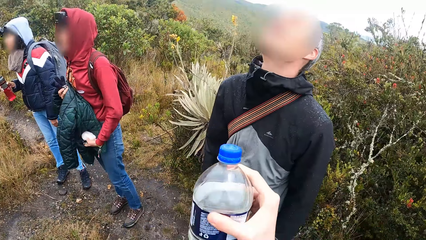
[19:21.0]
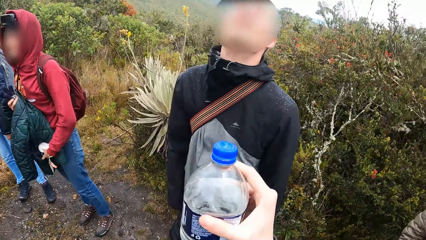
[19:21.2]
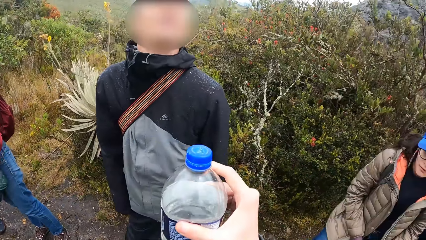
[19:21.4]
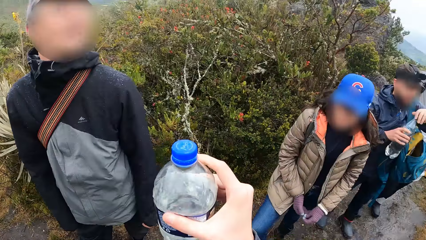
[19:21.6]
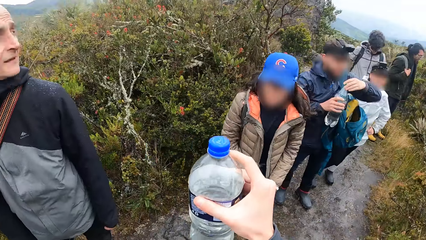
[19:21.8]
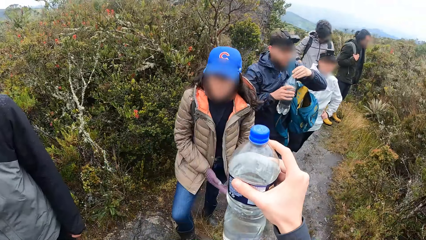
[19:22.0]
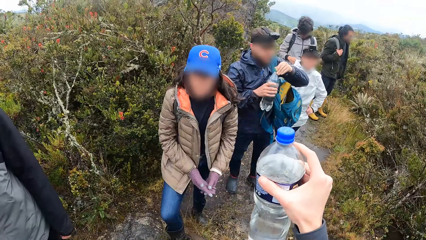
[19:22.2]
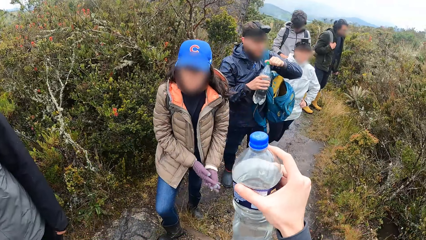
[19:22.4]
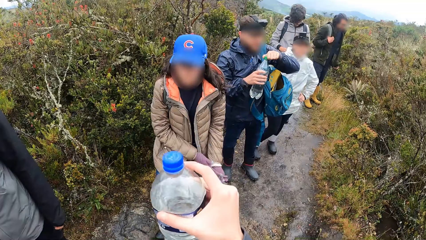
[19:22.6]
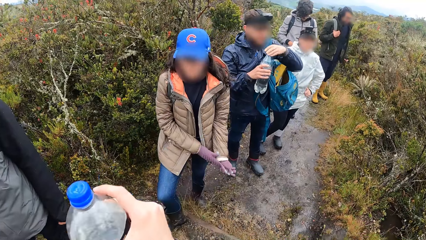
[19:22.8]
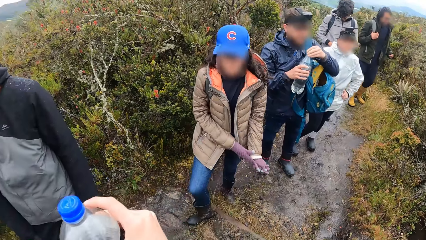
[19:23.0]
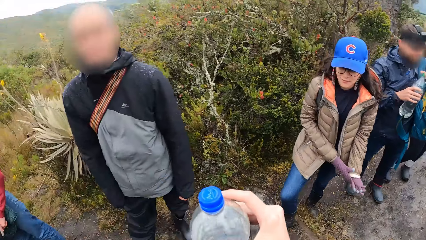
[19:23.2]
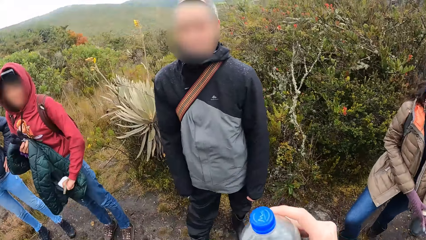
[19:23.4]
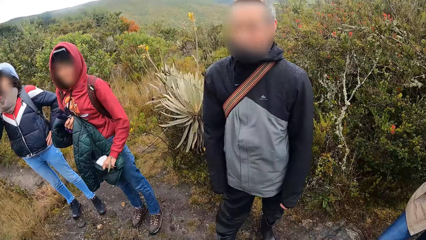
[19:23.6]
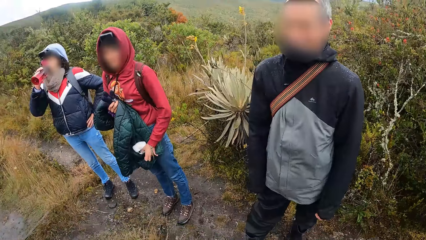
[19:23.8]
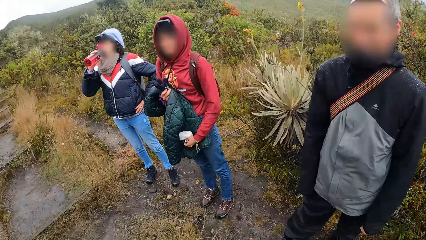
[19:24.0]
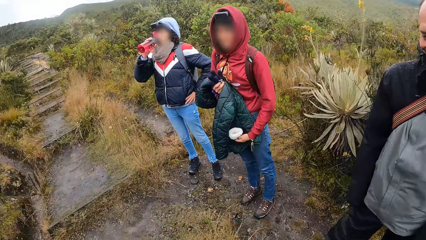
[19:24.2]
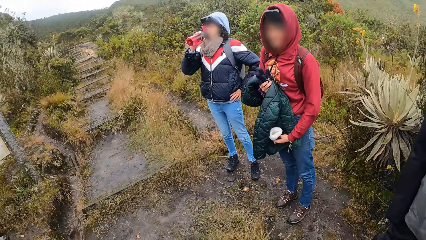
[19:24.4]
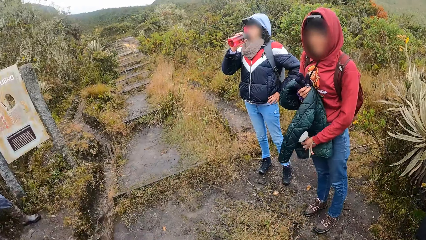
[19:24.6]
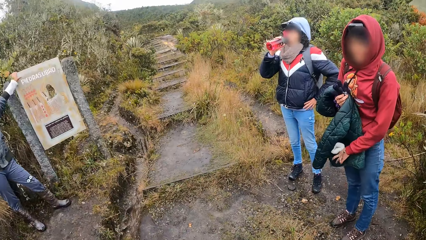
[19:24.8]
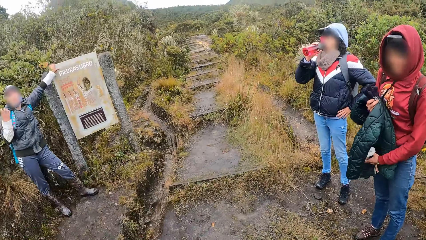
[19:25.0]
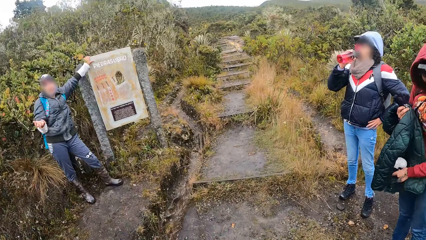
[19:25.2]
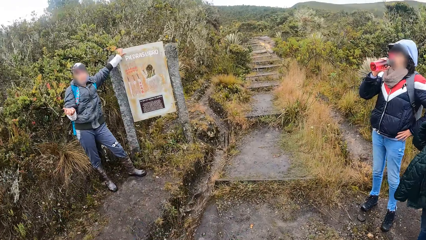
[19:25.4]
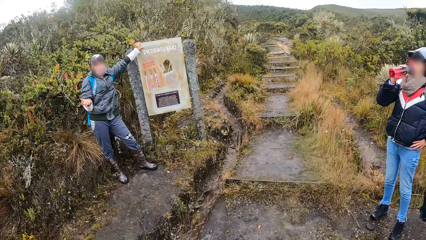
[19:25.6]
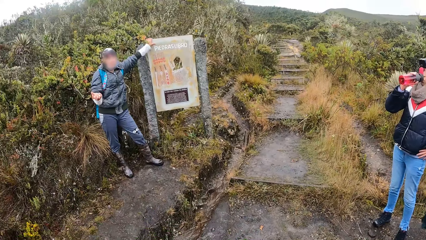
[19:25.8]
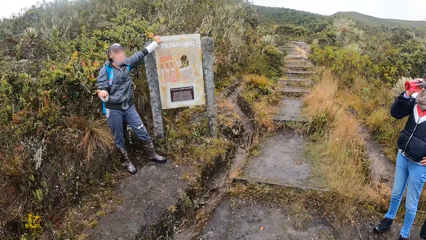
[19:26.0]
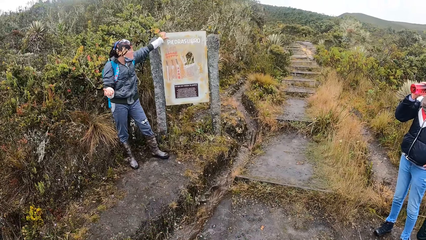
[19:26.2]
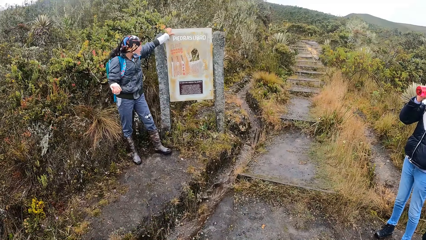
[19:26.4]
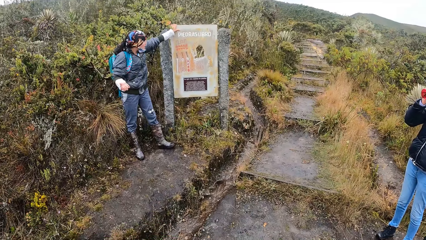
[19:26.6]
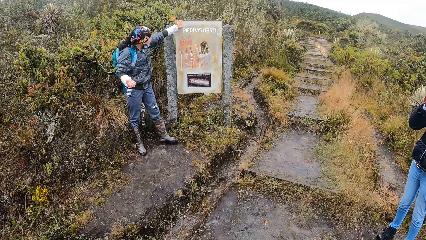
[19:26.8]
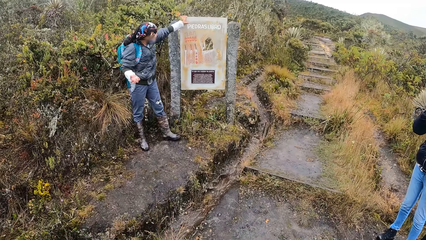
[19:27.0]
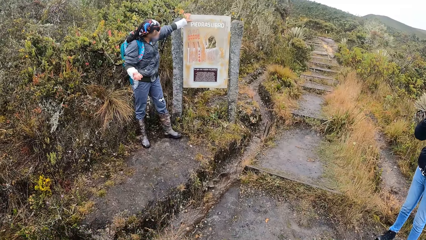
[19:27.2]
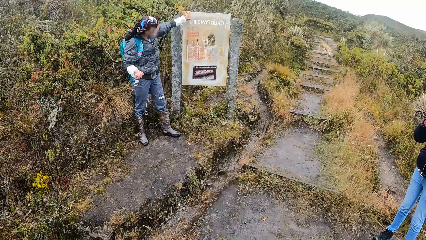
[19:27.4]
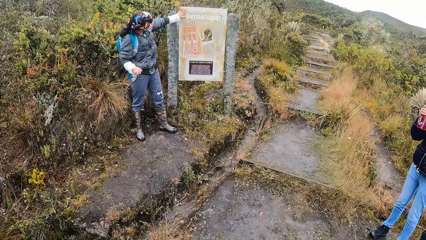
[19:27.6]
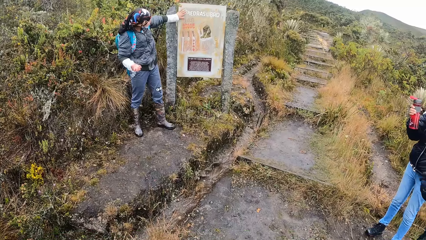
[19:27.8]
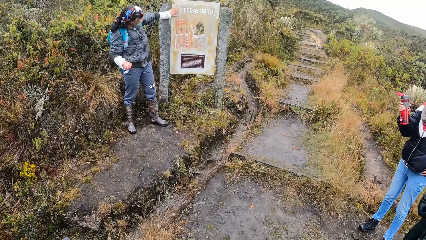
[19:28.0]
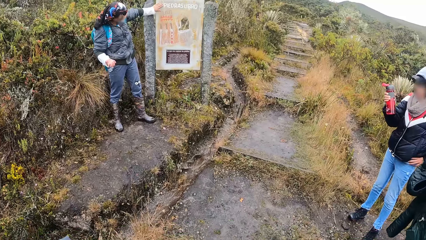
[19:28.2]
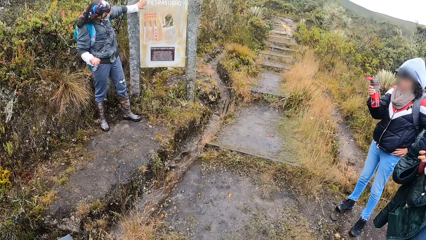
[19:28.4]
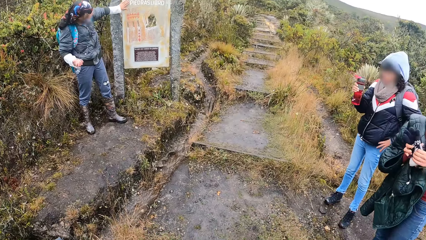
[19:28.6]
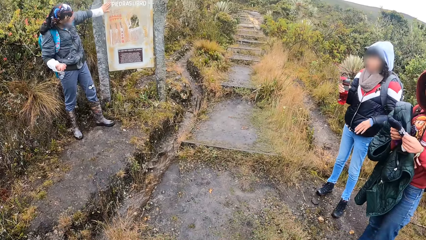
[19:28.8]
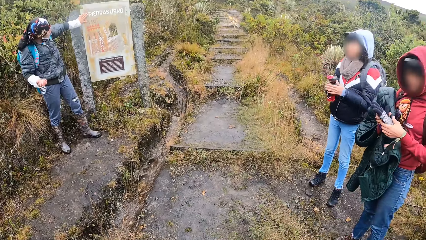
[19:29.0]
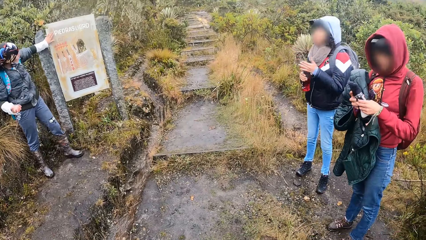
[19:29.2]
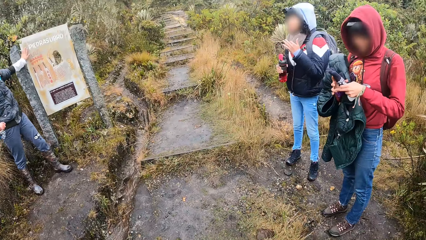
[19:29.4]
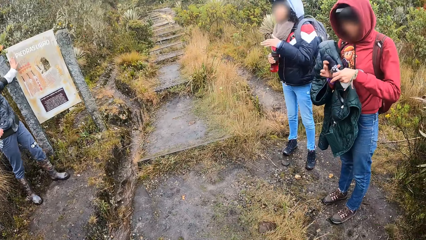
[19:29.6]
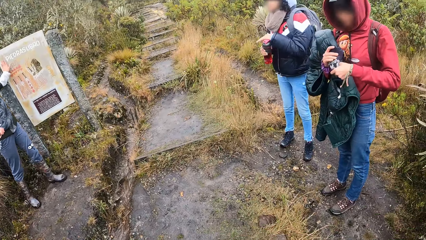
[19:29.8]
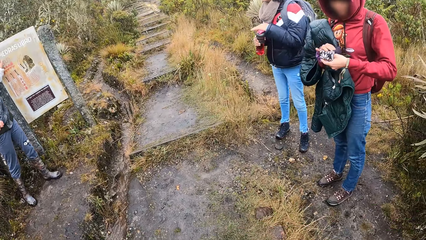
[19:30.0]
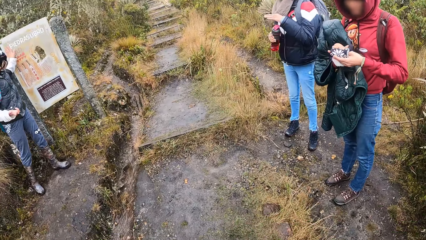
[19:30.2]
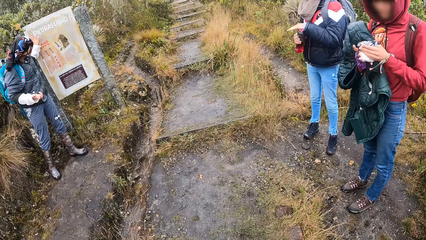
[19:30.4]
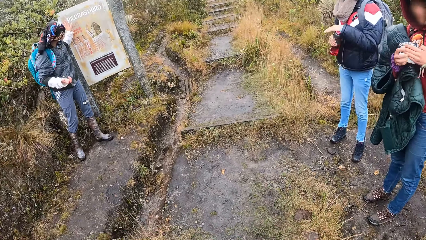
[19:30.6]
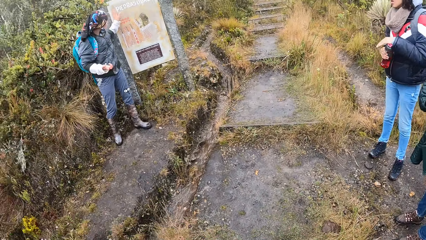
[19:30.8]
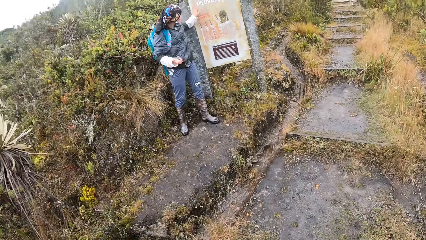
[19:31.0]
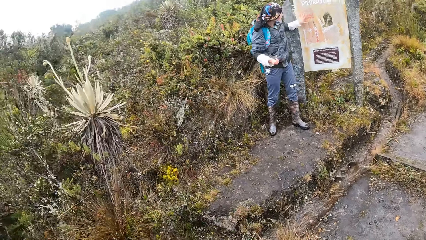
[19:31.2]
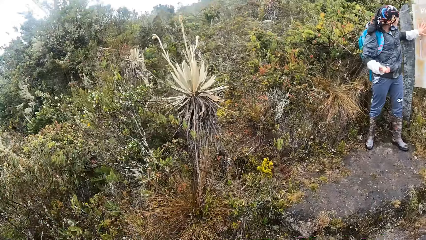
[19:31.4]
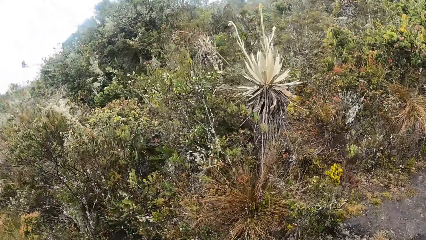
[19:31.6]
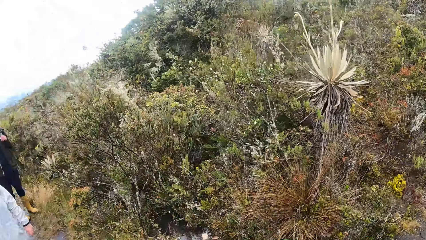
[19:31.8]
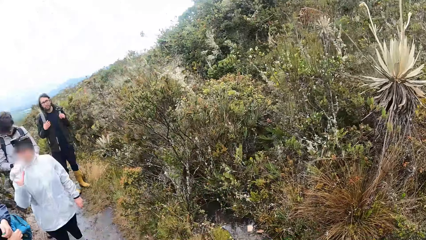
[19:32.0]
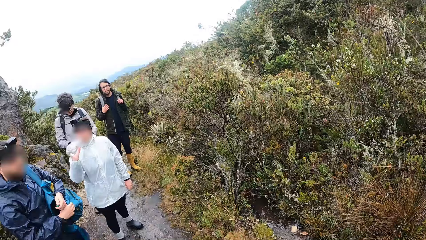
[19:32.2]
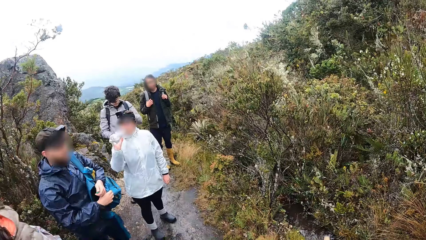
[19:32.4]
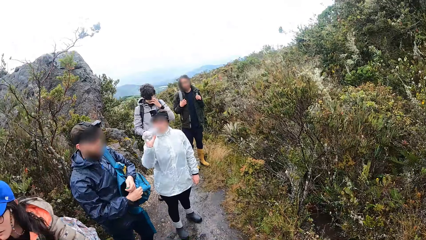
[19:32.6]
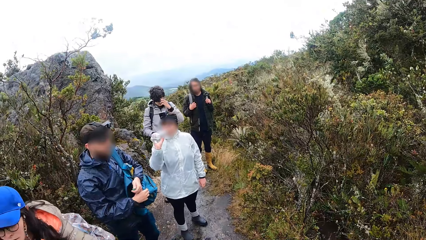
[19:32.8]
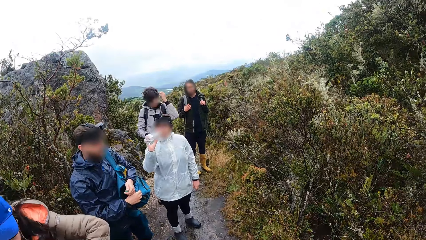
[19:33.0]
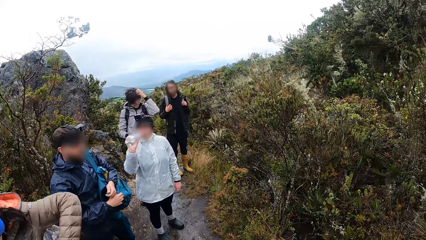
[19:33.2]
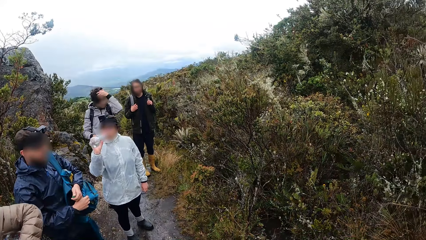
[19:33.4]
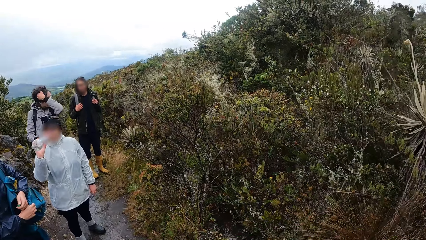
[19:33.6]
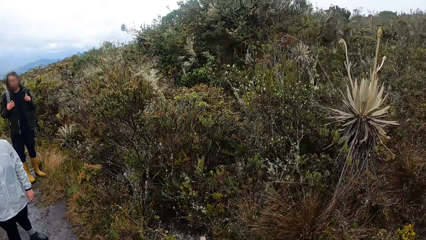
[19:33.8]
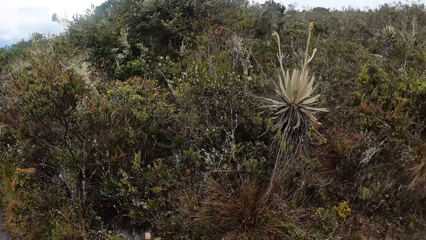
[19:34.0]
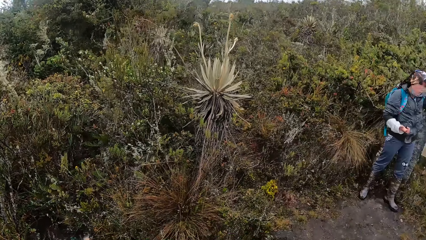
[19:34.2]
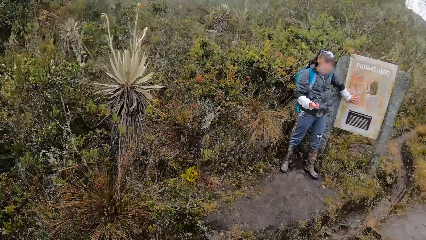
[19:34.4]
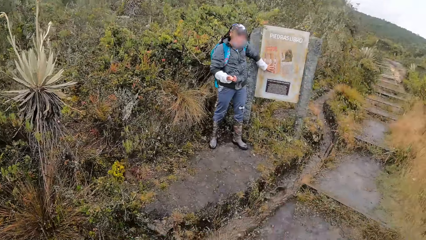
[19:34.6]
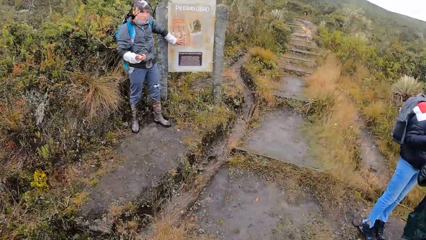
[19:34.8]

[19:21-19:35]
A man unscrews the cap of a bottle with his left hand. A woman adjusts her right glove with her gloved left hand. Another woman drinks water from the bottle in her right hand. A third woman addresses the group of people around her. A fourth woman folds her gloves with both hands. The second woman closes the cover of the bottle with her left hand.

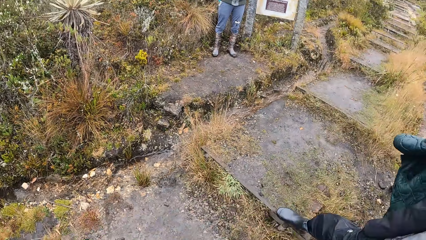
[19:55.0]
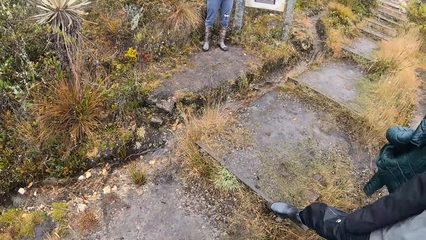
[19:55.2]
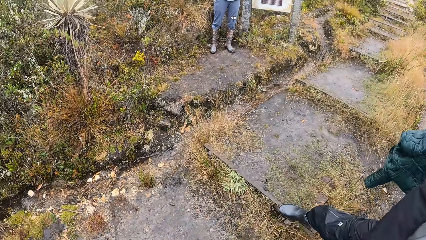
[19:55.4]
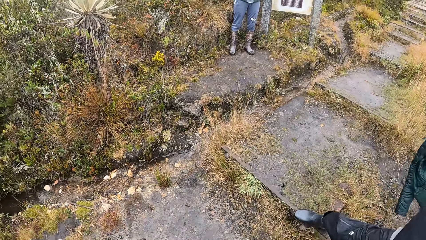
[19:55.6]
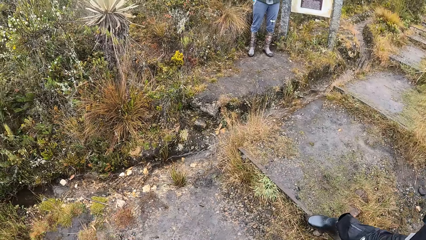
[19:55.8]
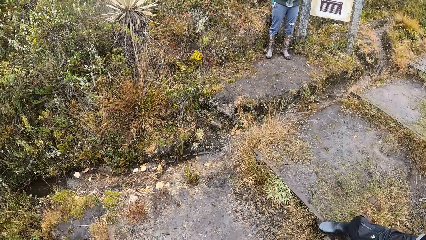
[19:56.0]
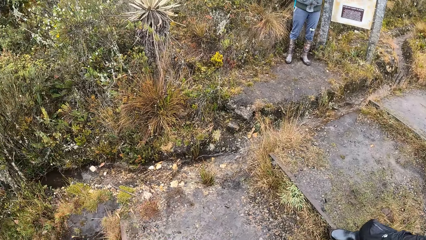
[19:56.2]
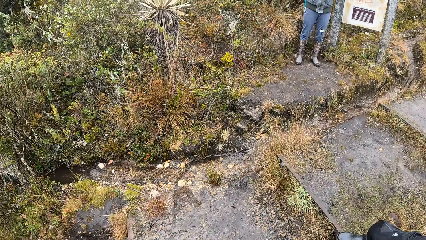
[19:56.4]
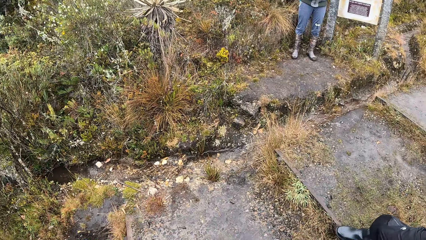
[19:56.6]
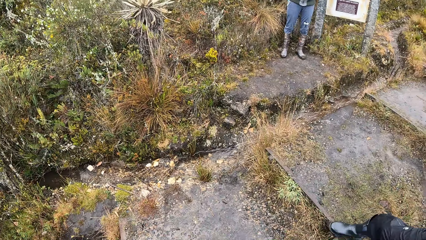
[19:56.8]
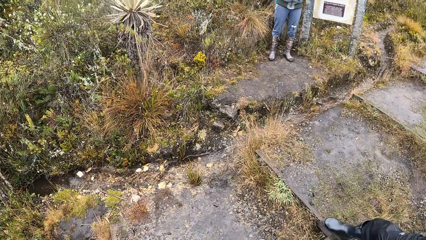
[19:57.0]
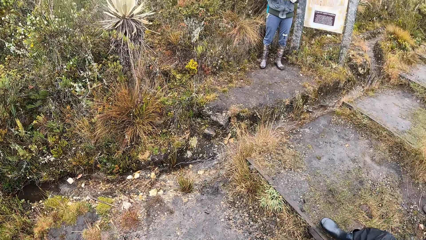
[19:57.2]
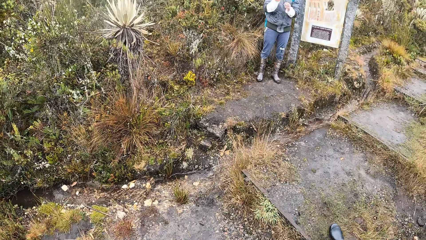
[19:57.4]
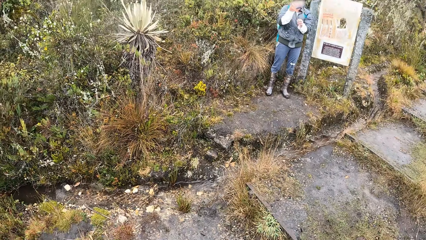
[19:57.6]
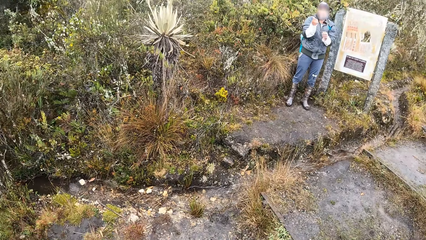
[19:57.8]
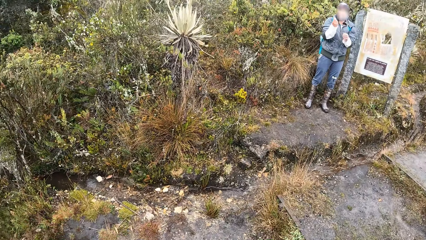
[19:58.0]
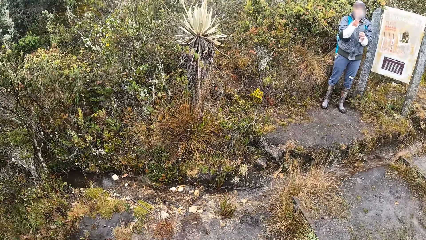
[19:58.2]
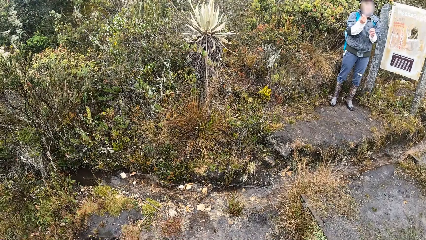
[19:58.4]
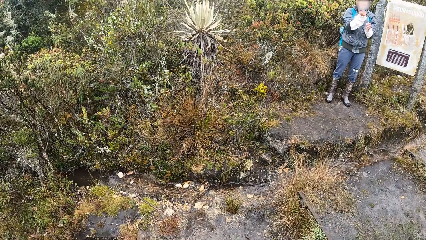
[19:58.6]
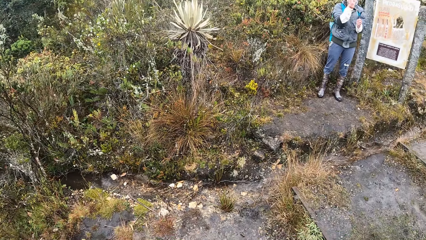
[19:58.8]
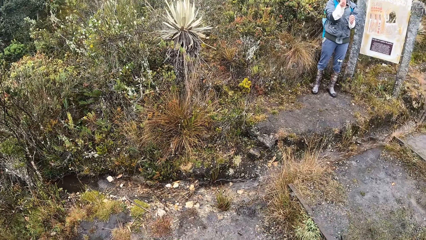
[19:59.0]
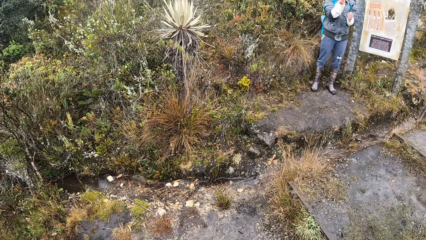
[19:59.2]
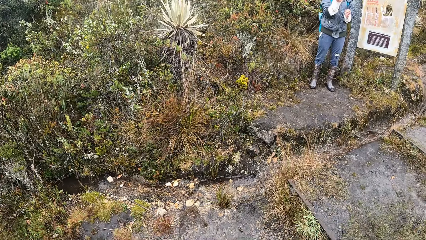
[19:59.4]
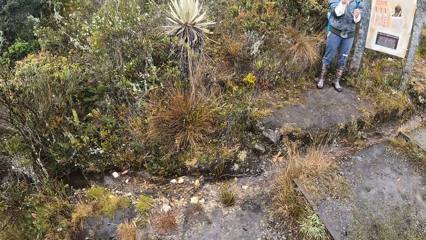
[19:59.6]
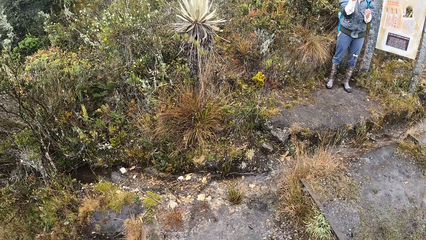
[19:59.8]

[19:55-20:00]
A person demonstrates. The camera wearer looks around.
